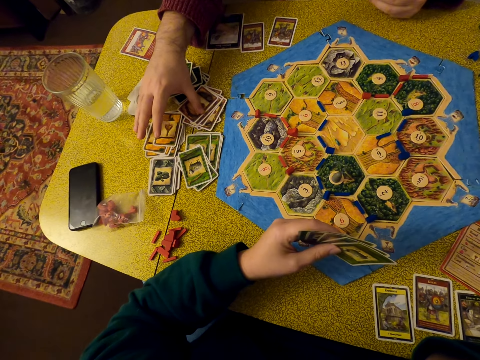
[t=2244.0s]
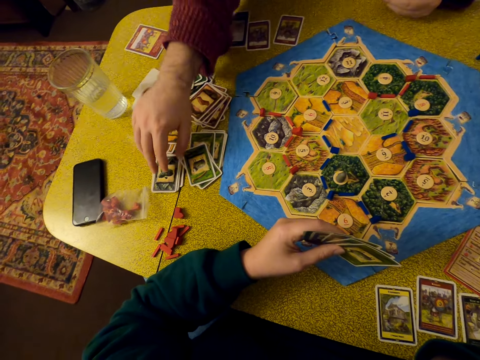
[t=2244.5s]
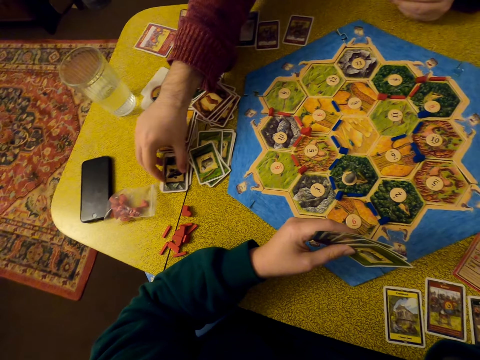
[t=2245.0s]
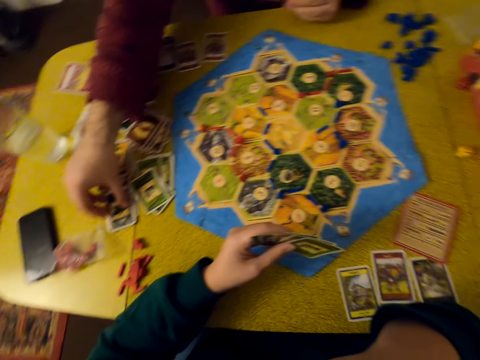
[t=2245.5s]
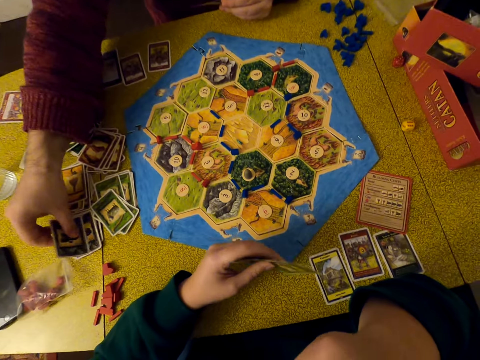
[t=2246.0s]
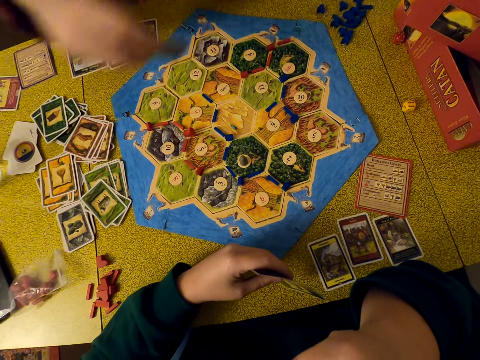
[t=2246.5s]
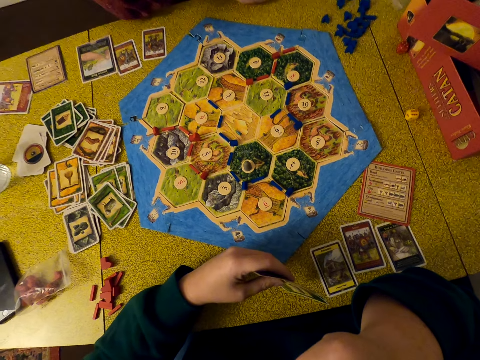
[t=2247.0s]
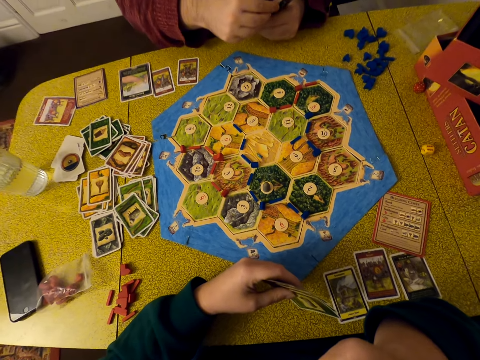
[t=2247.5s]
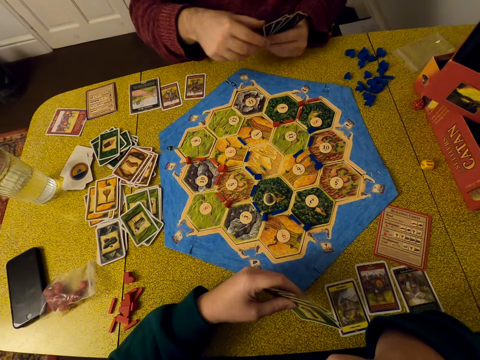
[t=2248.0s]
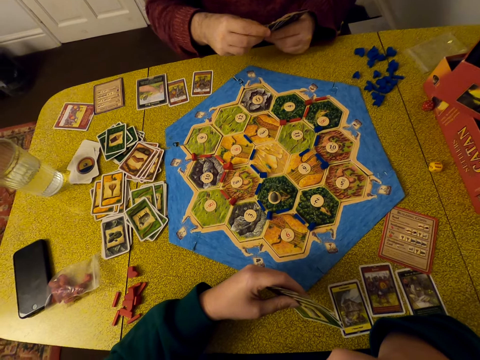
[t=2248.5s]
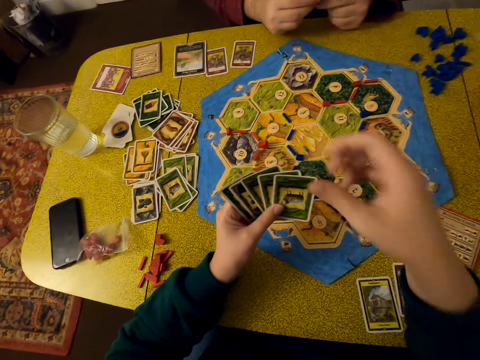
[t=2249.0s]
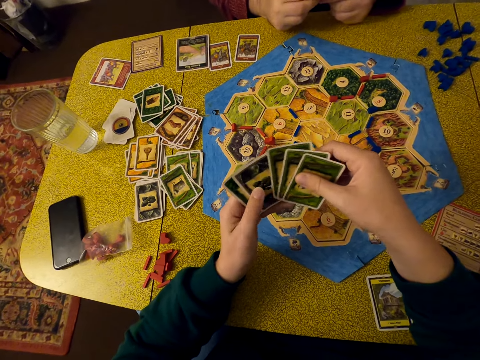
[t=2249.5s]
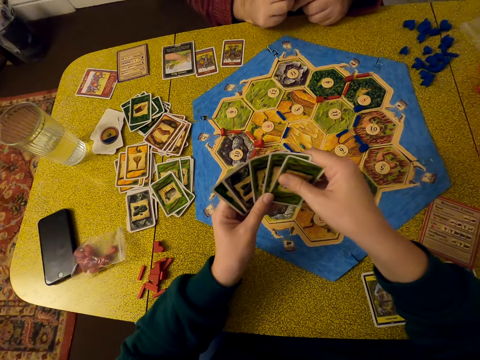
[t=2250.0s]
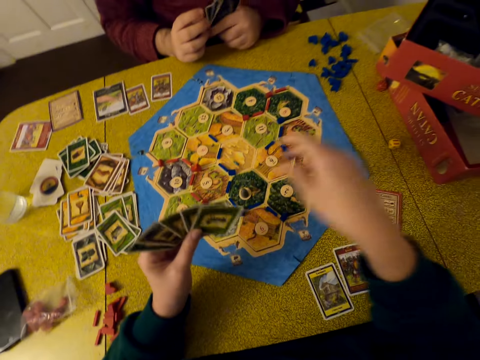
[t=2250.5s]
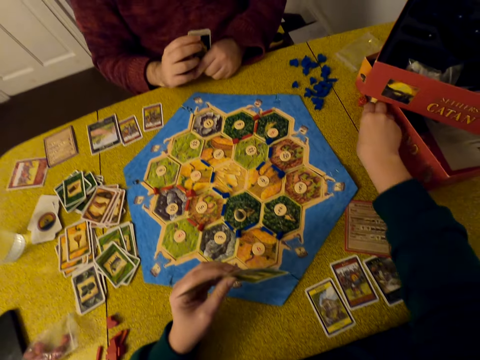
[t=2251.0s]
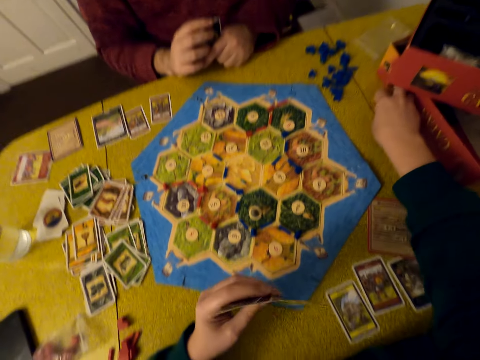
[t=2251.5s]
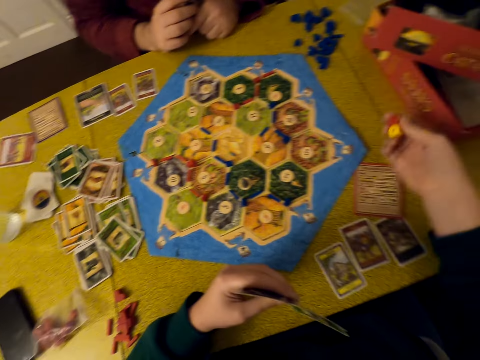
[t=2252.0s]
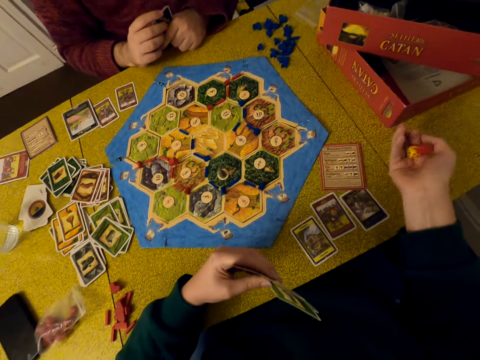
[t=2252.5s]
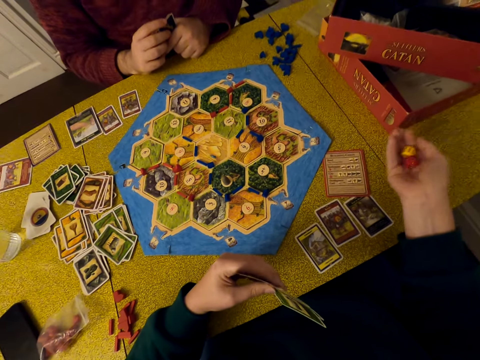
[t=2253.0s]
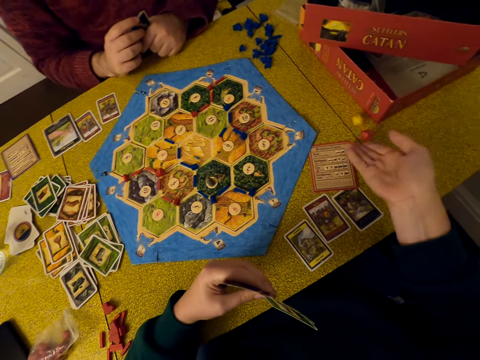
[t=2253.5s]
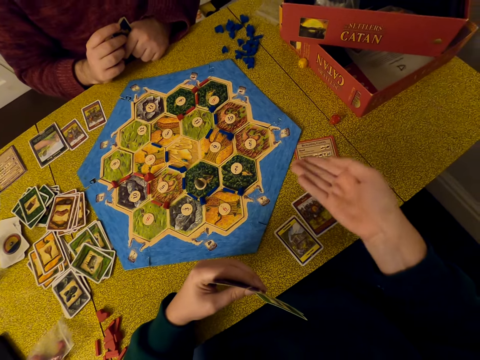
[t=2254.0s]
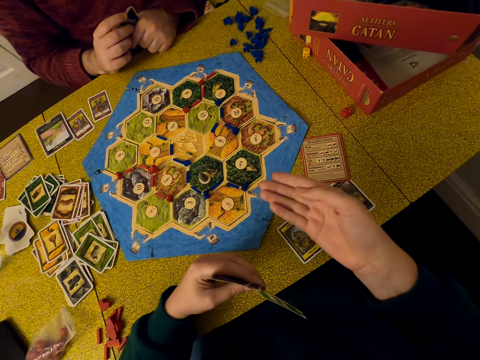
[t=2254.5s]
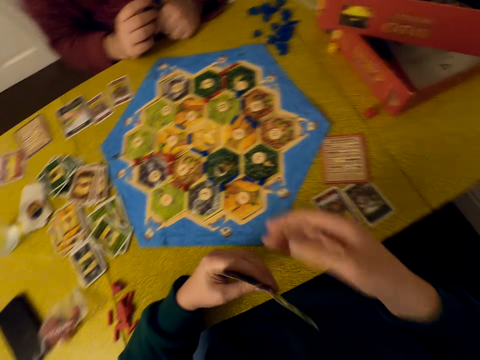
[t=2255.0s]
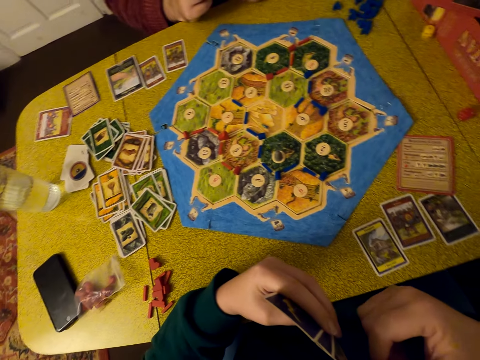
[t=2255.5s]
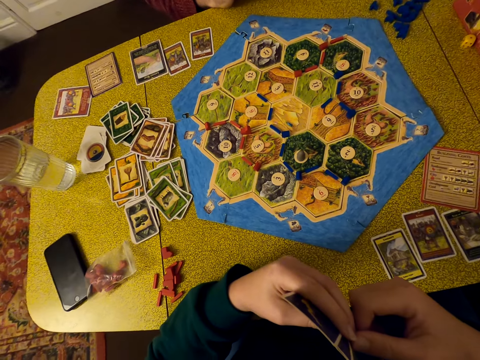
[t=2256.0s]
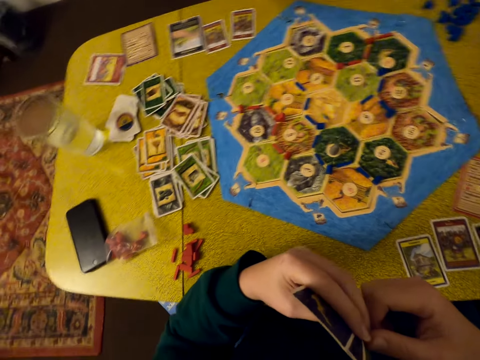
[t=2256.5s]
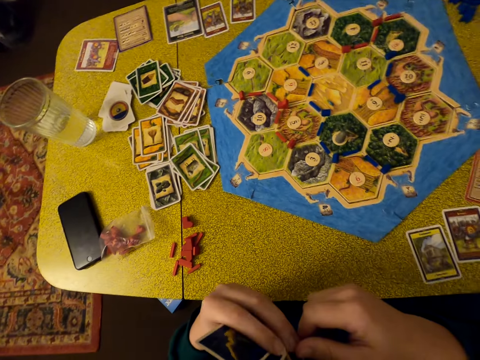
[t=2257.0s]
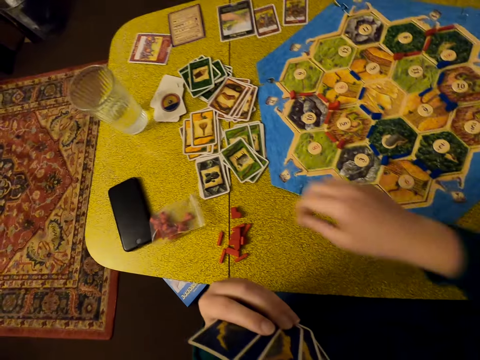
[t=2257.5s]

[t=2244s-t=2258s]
The camera wearer looks on. A person picks a card. The camera wearer selects a card. She shuffles her cards. She shuffles numbers. She collects the dice on the table. She shakes the dice. She drops the dice on the table. She picks a card.

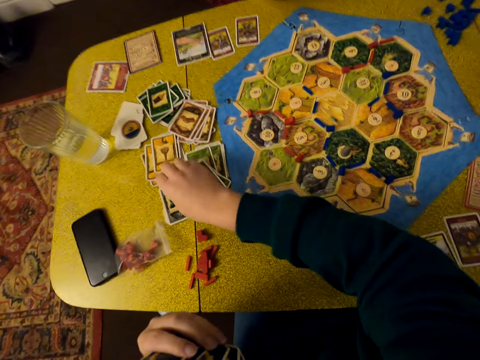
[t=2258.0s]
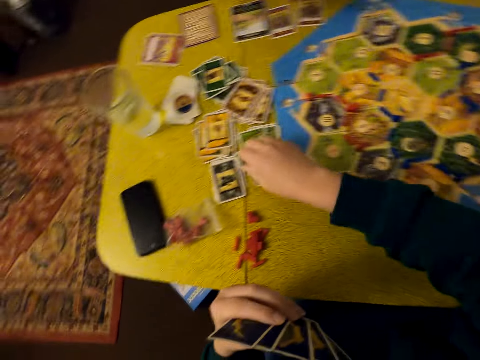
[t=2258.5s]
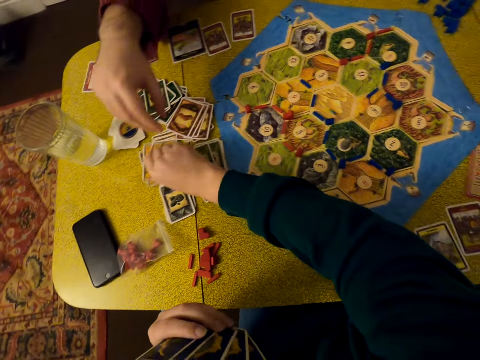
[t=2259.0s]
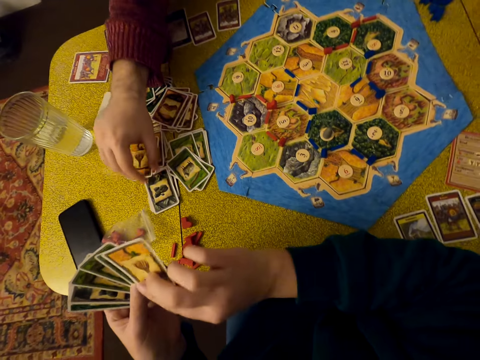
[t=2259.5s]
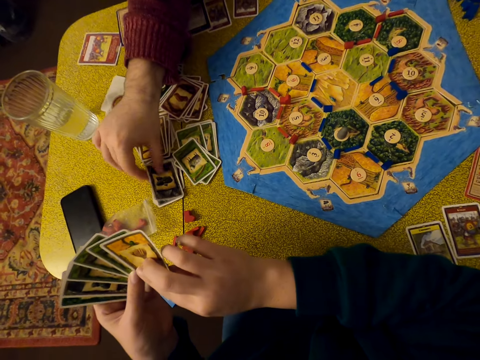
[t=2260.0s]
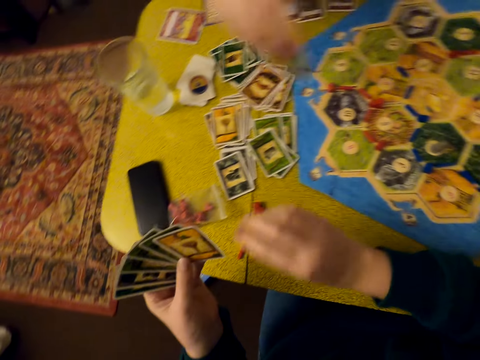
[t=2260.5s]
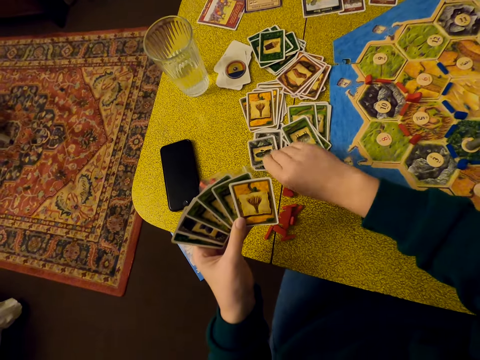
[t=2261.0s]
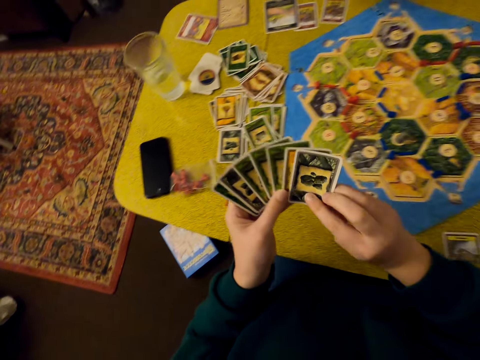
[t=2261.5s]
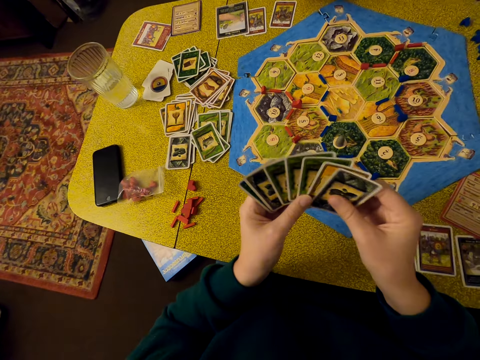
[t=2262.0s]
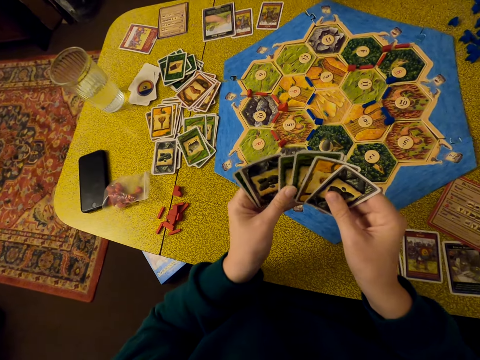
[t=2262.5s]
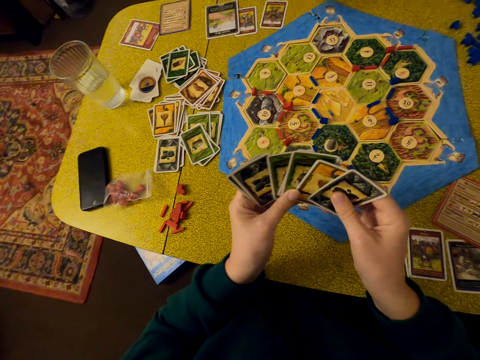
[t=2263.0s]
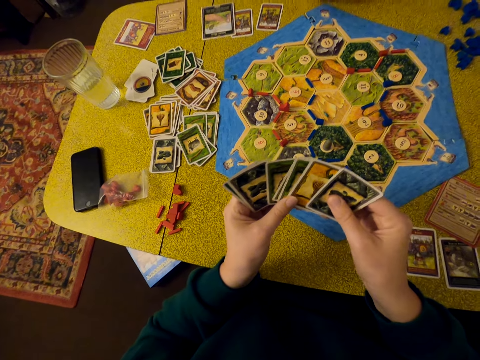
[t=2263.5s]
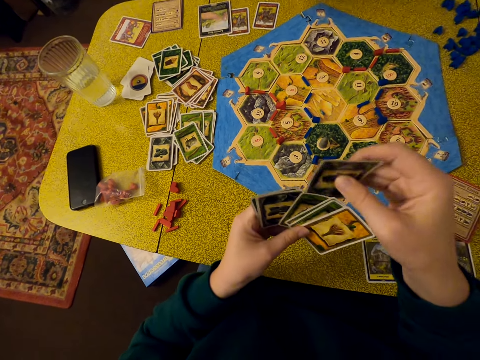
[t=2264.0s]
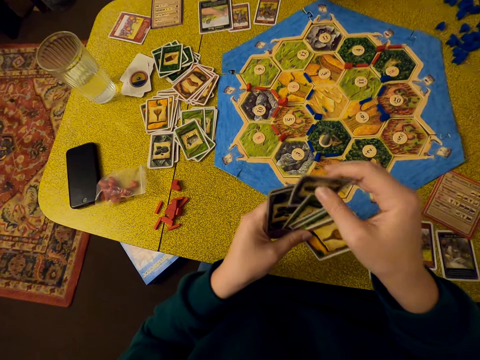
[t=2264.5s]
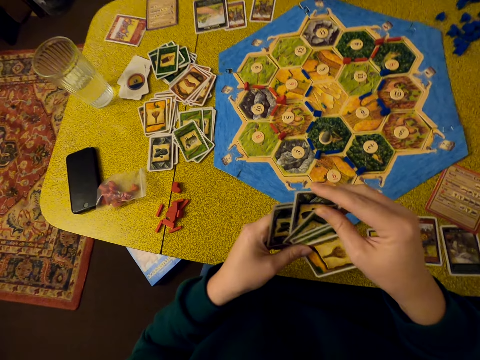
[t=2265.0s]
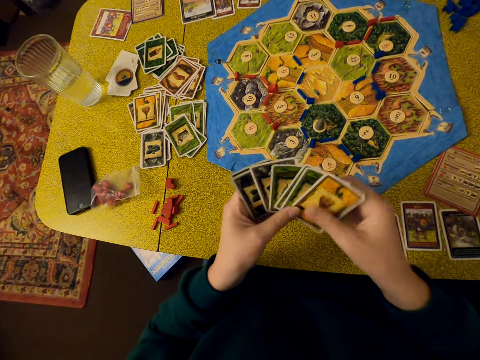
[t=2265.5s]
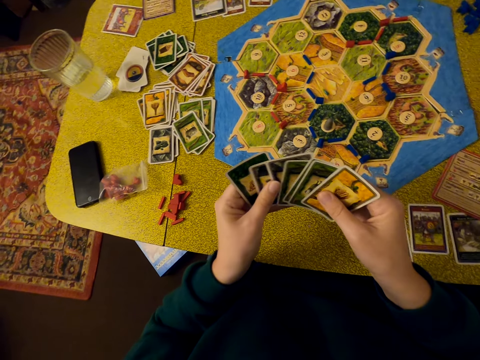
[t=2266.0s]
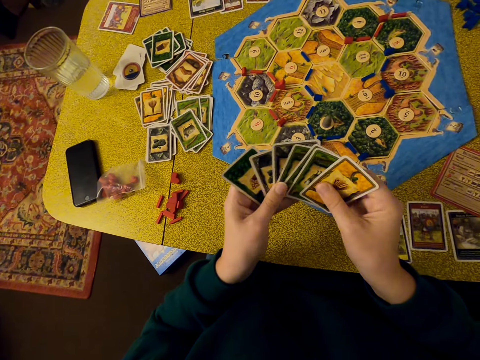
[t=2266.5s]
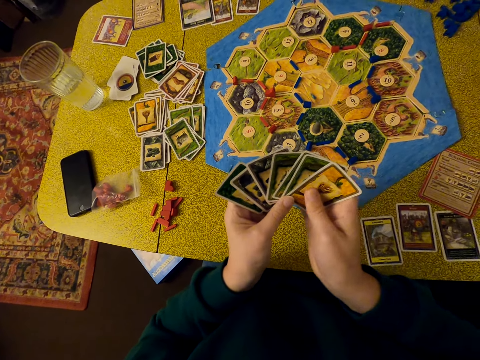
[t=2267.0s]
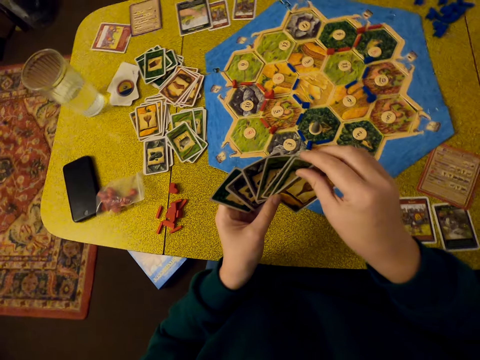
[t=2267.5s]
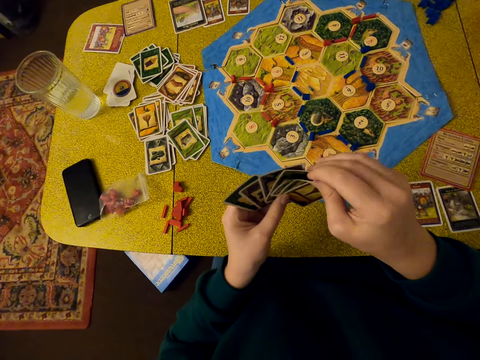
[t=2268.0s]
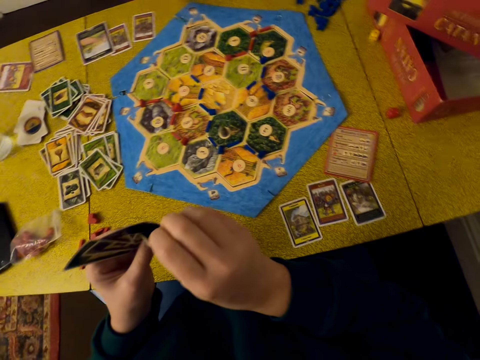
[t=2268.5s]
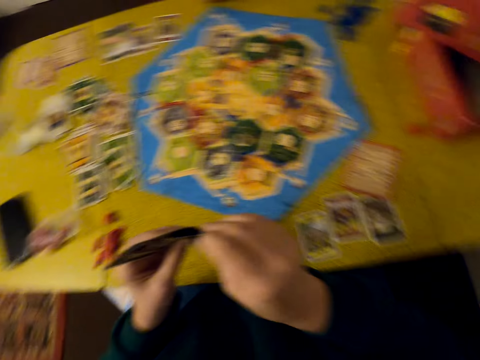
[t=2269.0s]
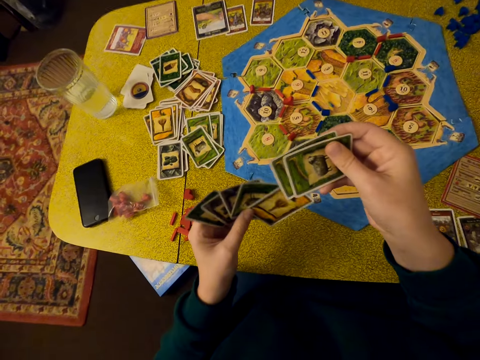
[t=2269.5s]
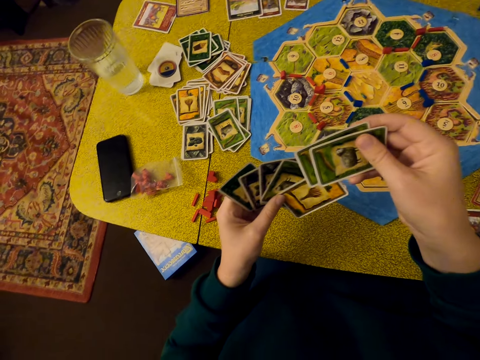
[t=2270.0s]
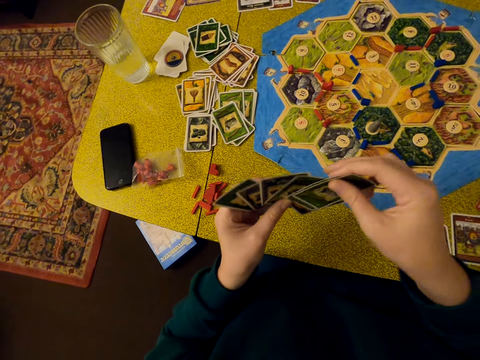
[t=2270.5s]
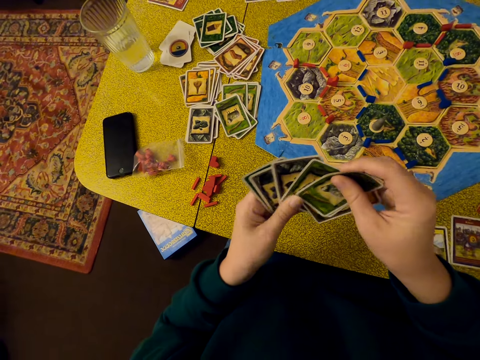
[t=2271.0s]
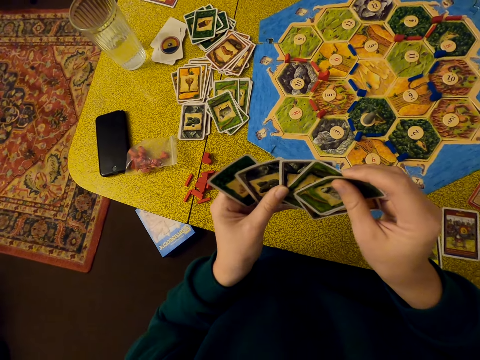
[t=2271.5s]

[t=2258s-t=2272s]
The camera wearer collects a card. A person picks a card. The camera wearer picks a card. She selects a card. She shuffles her cards.
